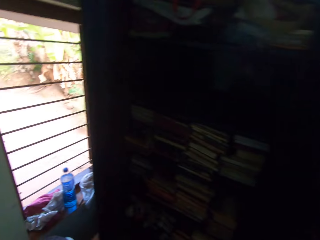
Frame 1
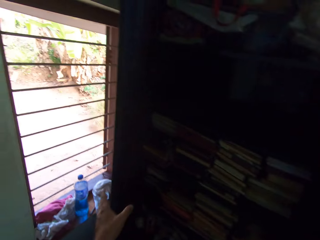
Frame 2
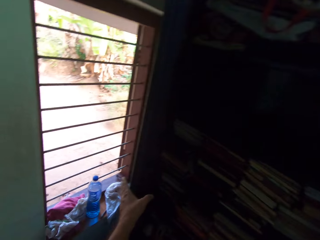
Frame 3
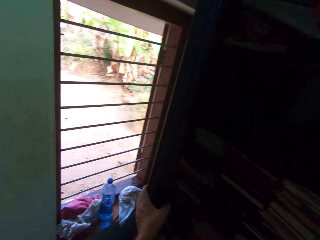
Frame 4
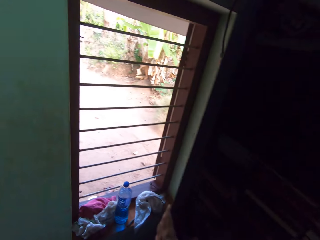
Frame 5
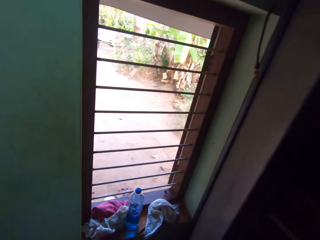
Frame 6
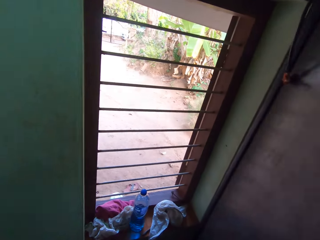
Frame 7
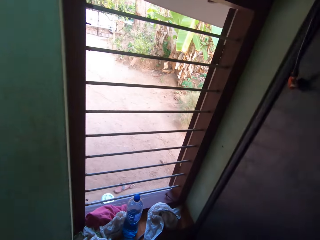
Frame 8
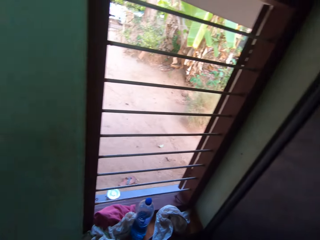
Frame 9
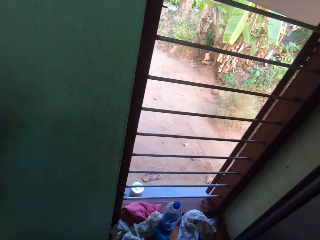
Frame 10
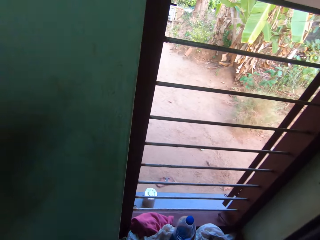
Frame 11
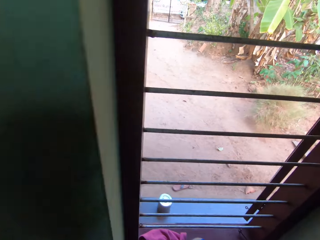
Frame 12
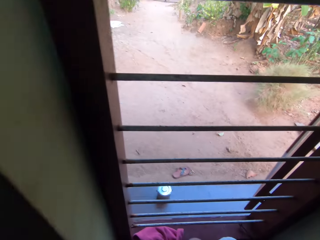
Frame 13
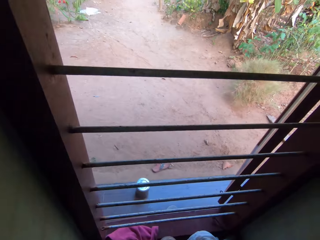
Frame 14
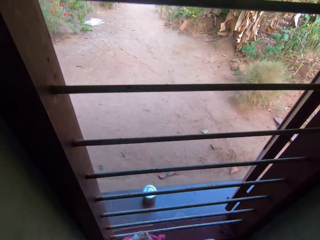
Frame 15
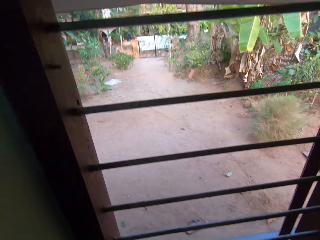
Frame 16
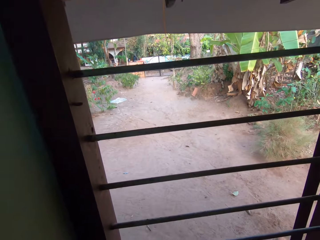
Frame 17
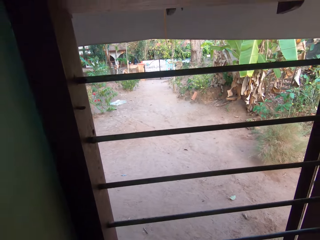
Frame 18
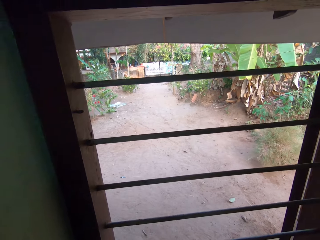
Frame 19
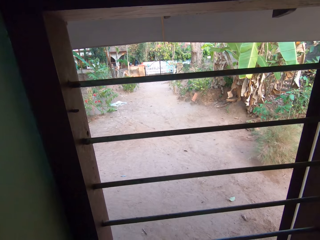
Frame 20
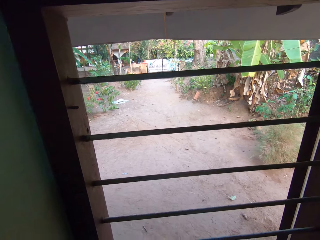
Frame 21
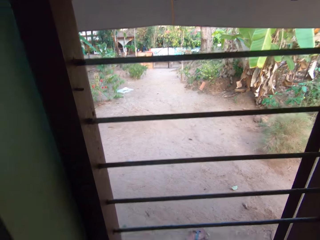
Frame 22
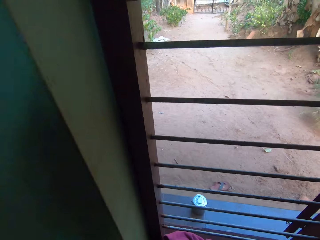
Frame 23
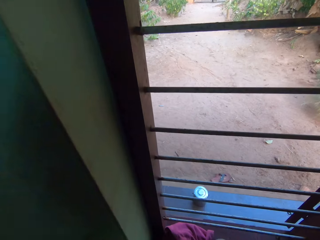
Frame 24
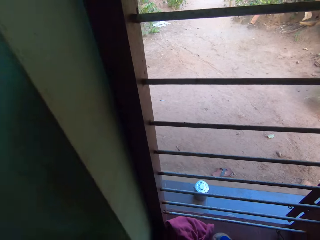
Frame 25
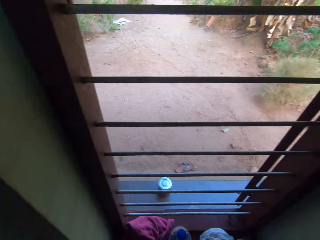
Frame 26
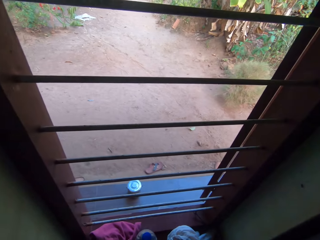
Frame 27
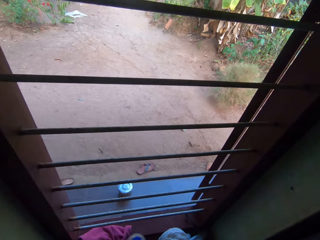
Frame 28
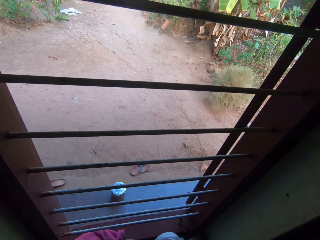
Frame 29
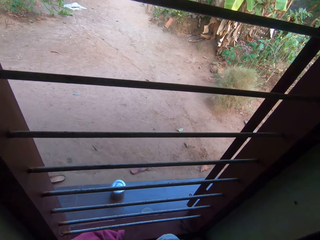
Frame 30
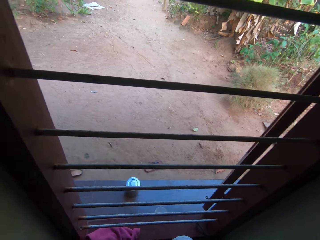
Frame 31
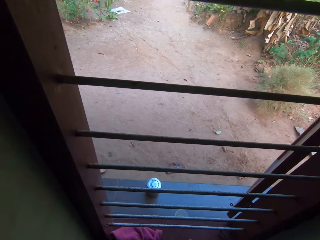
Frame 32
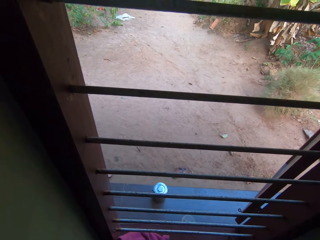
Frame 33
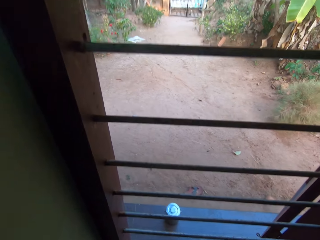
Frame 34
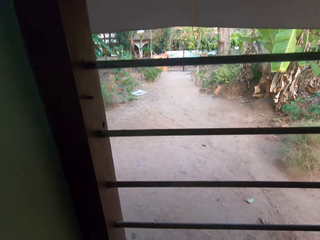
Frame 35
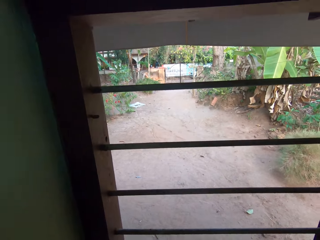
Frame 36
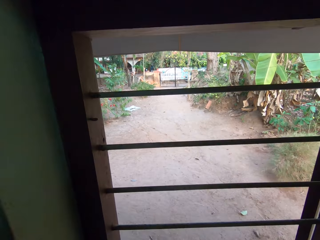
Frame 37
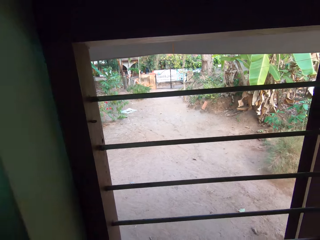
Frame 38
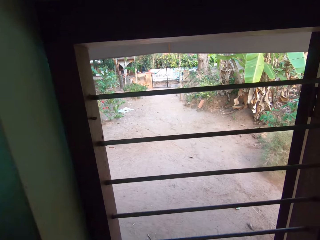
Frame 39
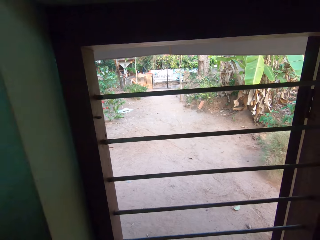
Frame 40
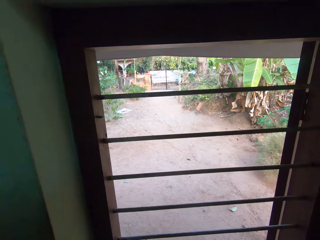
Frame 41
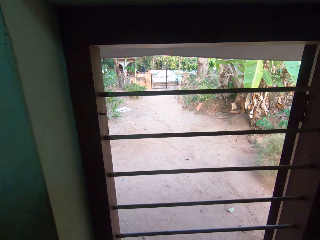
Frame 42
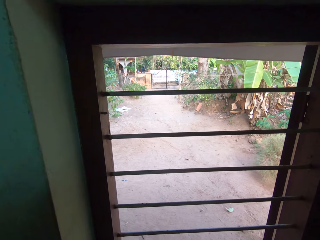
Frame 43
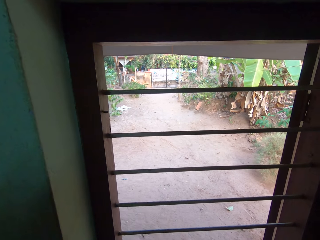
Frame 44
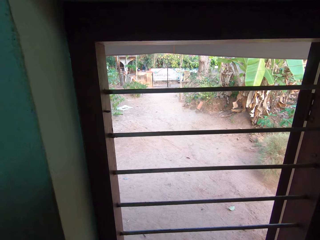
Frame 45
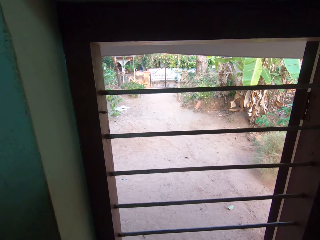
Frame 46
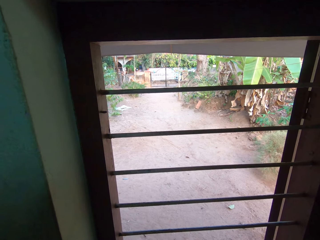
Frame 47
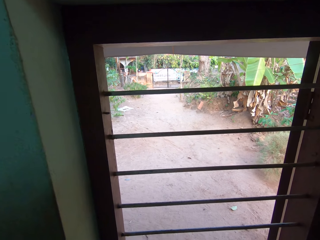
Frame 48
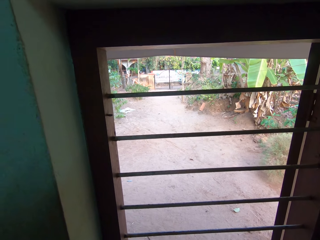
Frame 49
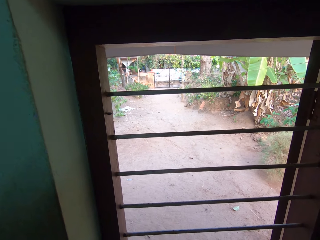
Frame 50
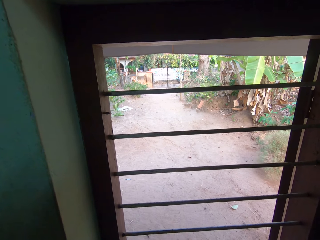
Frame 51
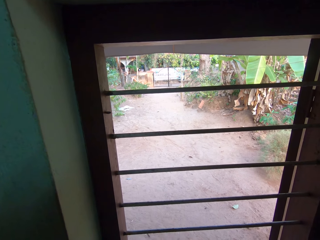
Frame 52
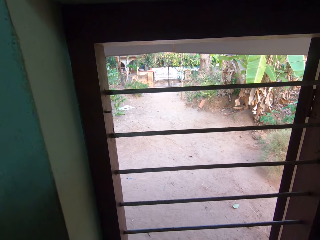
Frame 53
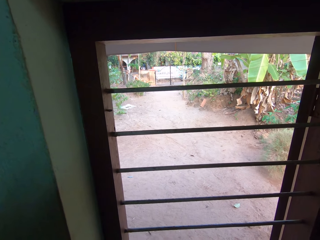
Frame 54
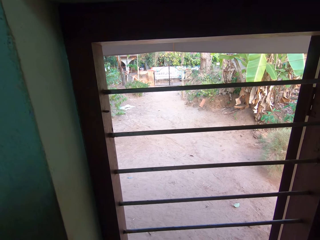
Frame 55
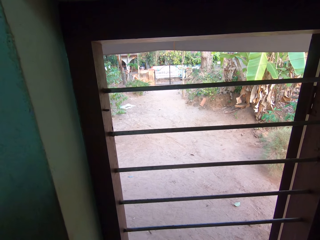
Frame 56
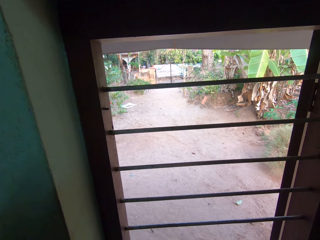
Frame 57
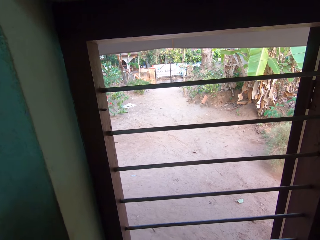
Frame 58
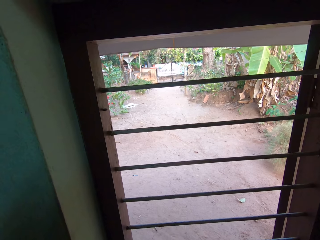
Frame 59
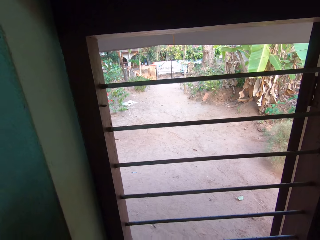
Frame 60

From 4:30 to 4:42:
The camera wearer walks towards the shelf. He turns to the other side. He closes the door of the shelf with his left hand. He holds the door of the cupboard. He looks through the window.

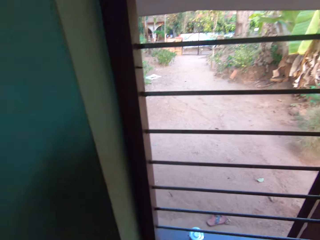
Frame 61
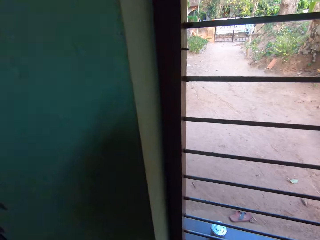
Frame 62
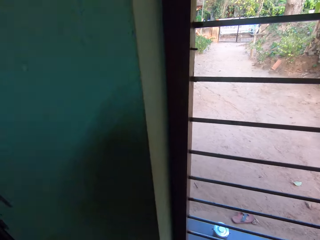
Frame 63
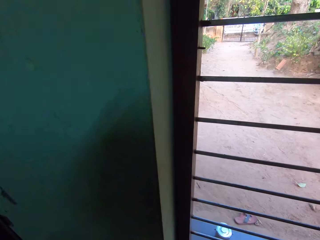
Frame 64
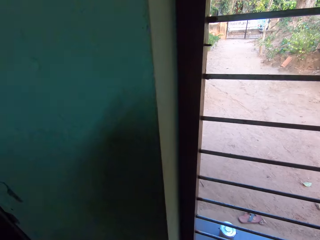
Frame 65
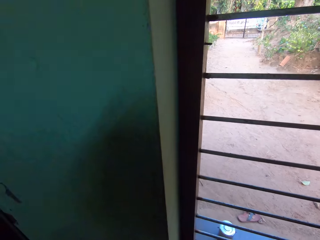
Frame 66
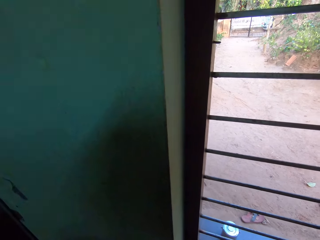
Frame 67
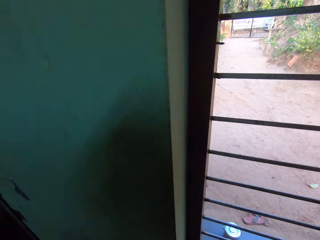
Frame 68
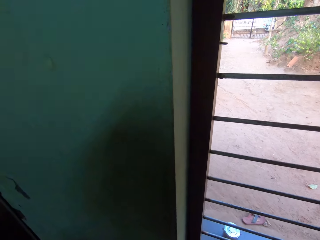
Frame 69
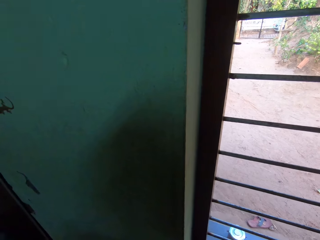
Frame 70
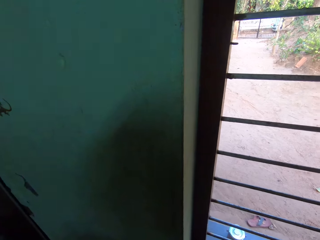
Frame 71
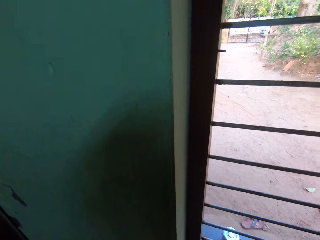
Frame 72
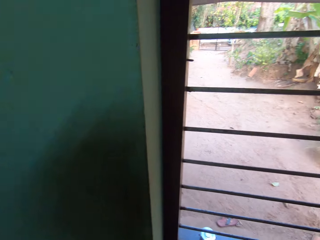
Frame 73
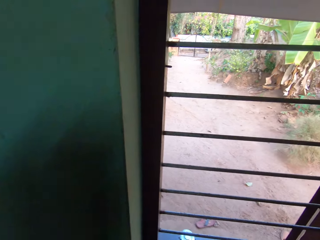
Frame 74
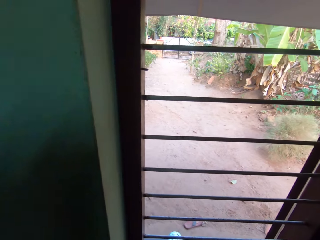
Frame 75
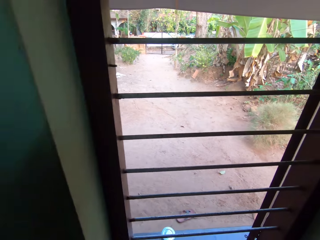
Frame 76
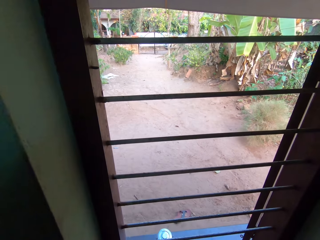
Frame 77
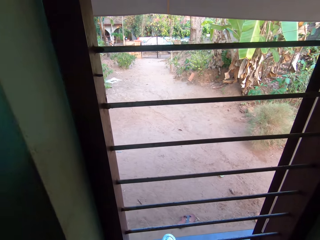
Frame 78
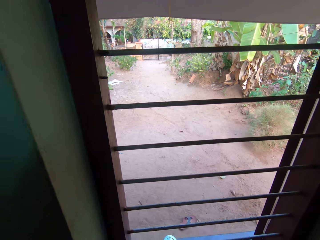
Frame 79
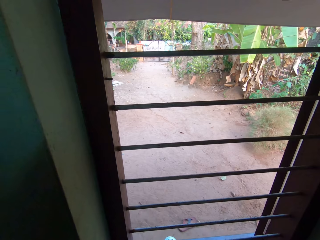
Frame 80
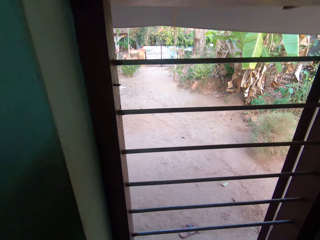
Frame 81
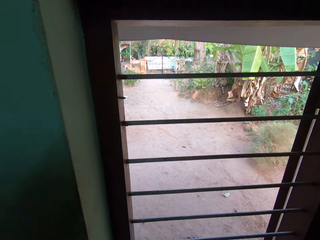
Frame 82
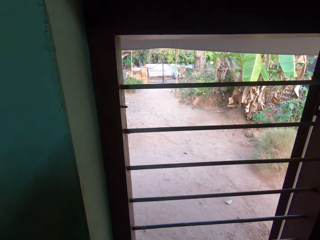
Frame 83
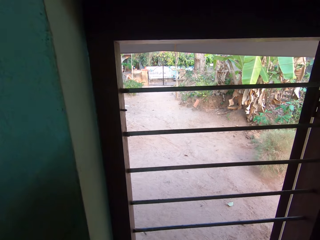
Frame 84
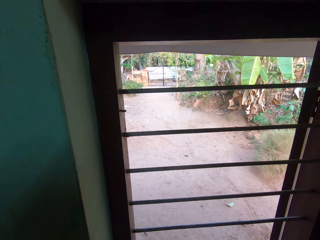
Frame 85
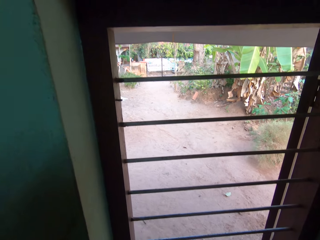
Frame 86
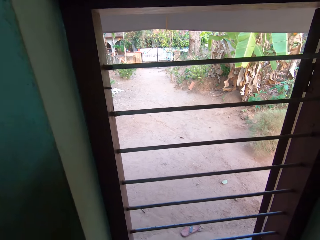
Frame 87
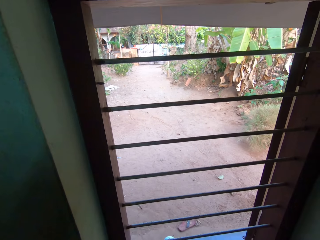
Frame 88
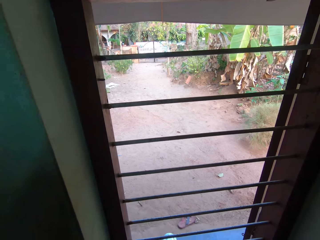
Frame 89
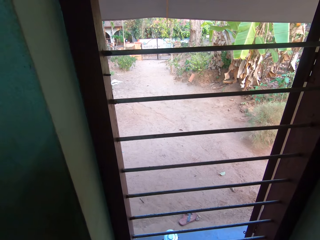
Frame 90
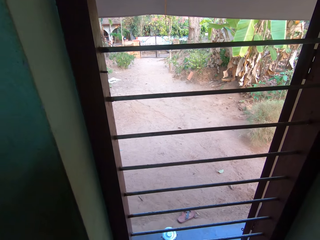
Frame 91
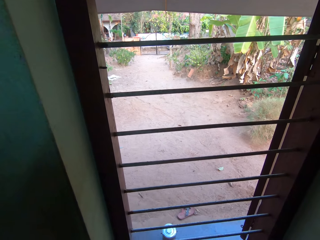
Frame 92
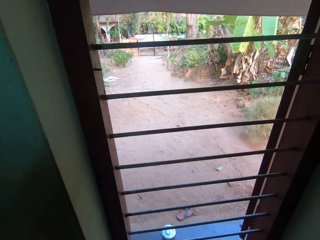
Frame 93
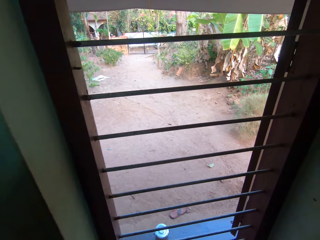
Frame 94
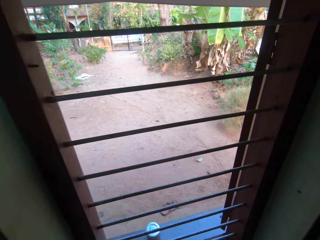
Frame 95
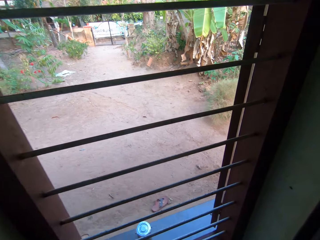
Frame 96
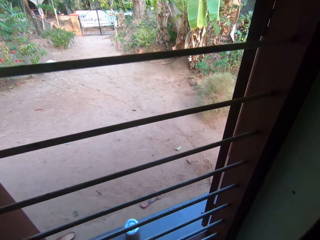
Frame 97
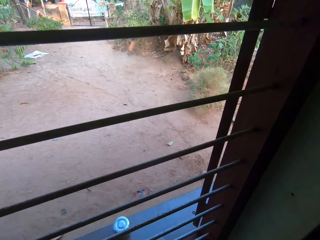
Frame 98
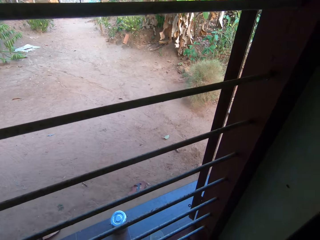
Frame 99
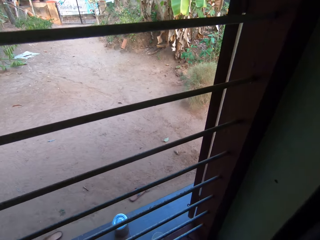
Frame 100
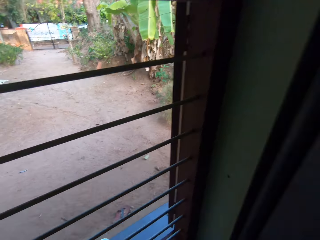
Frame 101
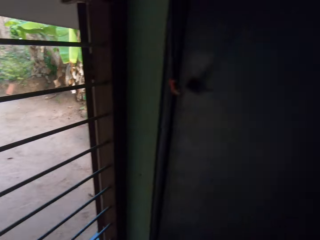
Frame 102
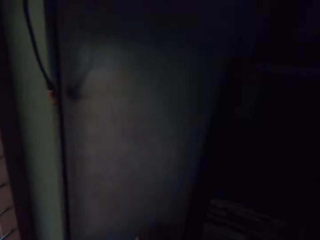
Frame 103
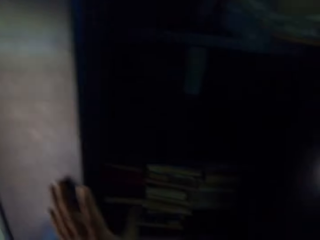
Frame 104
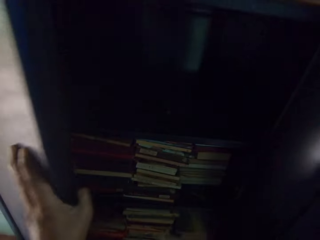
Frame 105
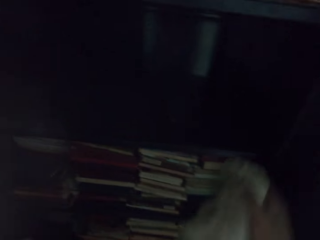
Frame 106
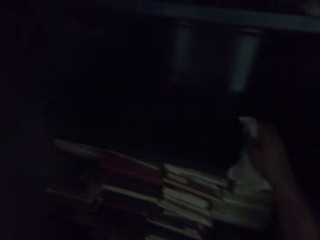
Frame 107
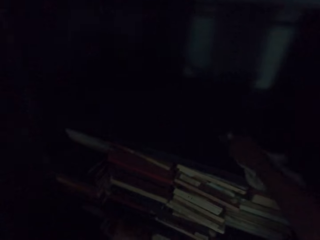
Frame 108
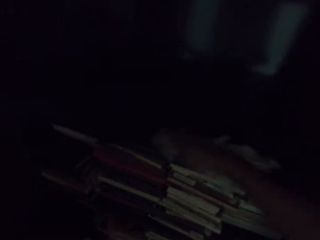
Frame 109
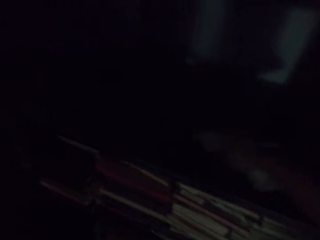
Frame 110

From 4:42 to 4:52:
The camera wearer cleans the racks in the shelf with a cloth in her right hand. She opens the cupboard.
